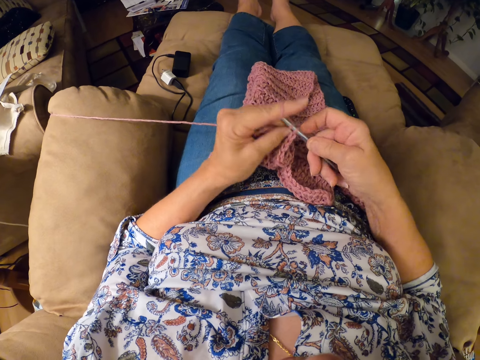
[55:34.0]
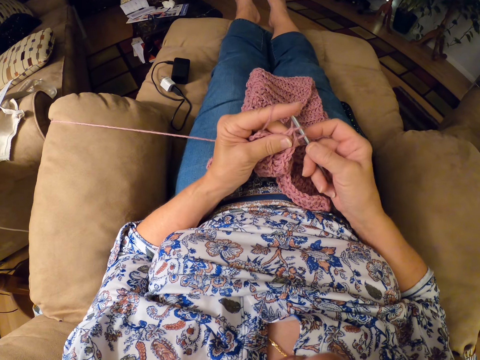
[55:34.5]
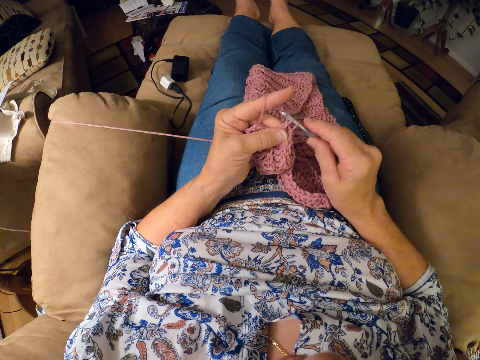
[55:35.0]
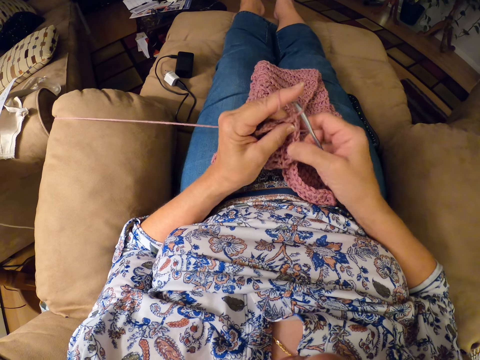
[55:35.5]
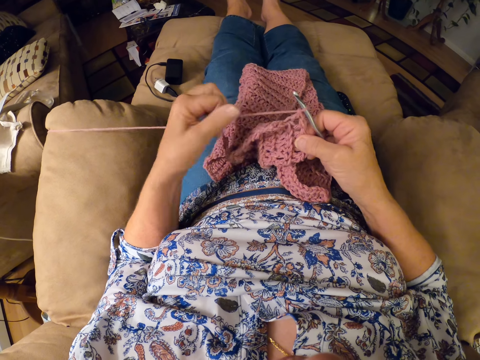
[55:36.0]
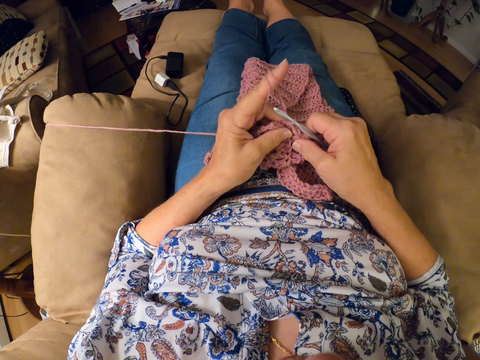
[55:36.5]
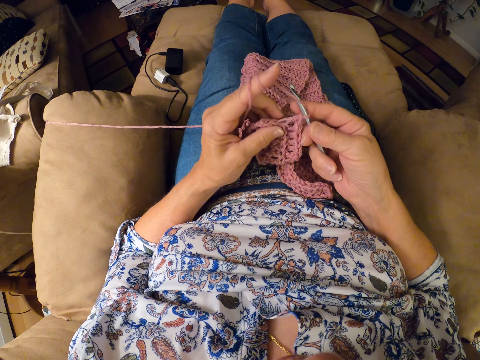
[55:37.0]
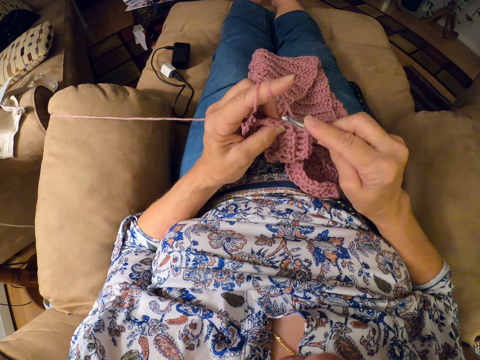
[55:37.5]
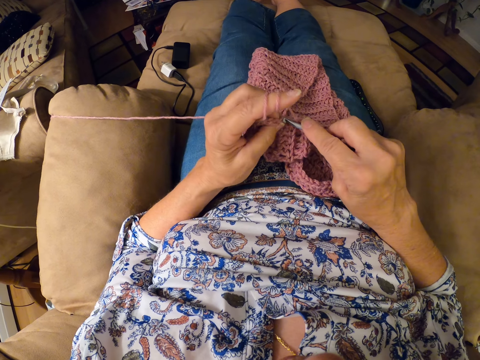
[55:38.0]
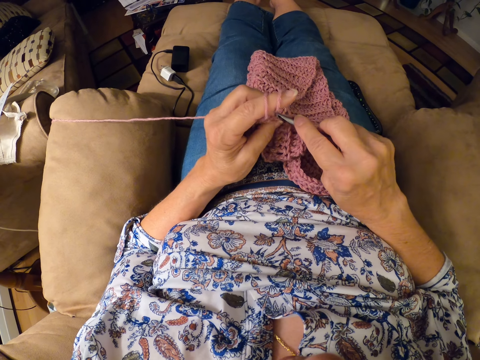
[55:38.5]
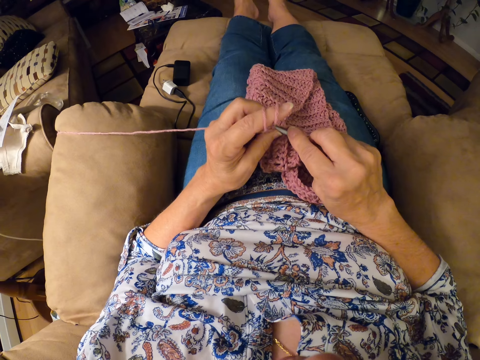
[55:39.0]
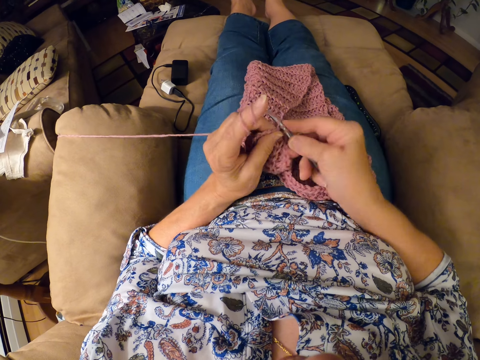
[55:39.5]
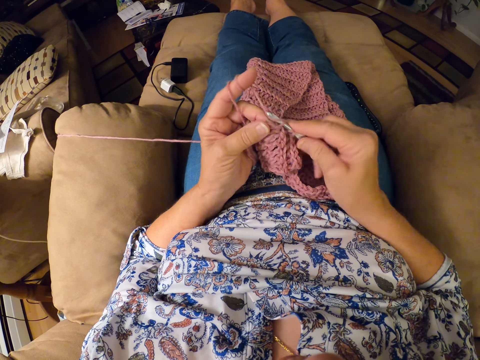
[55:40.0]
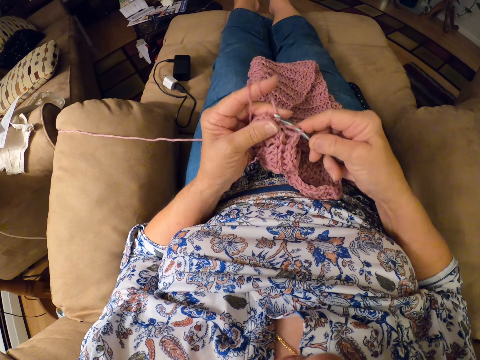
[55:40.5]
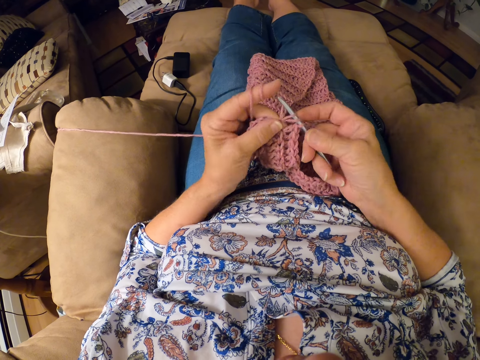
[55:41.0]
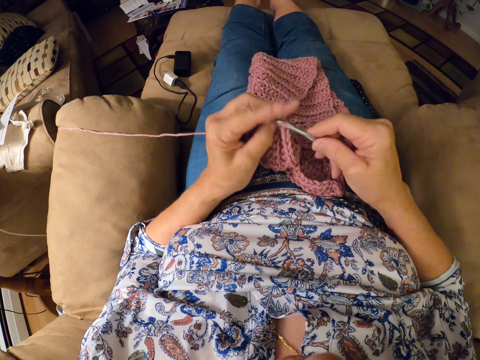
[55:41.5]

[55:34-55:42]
The camera wearer rolls the crochet thread in the left hand finger. They knit the cloth.

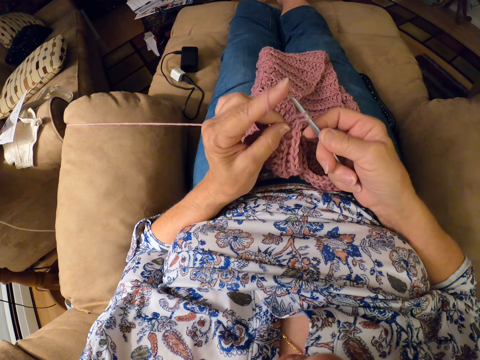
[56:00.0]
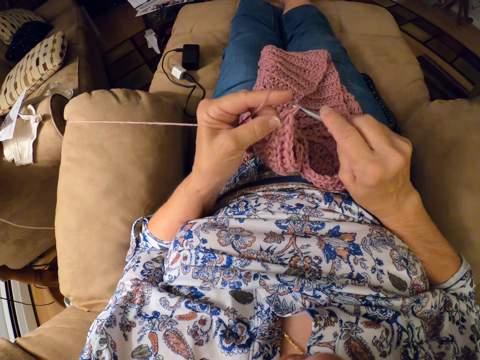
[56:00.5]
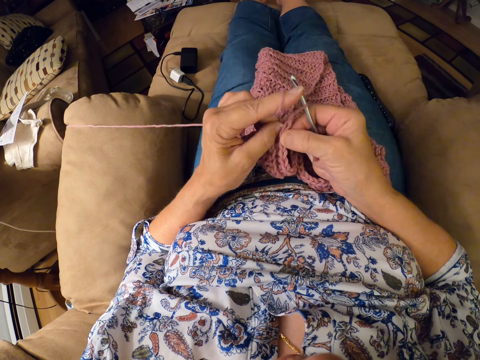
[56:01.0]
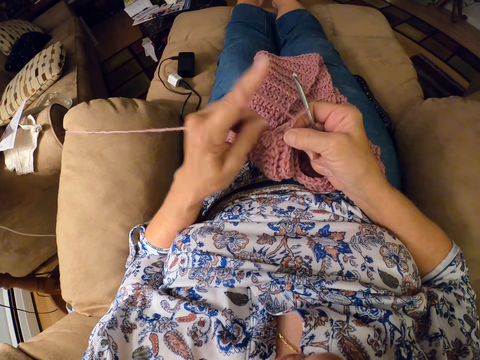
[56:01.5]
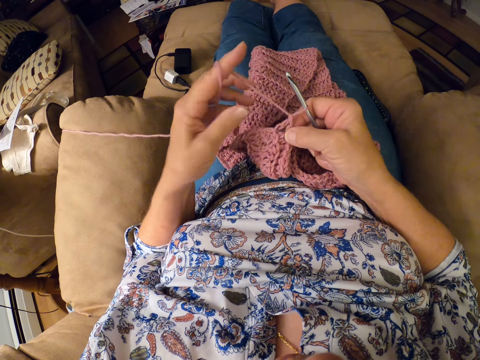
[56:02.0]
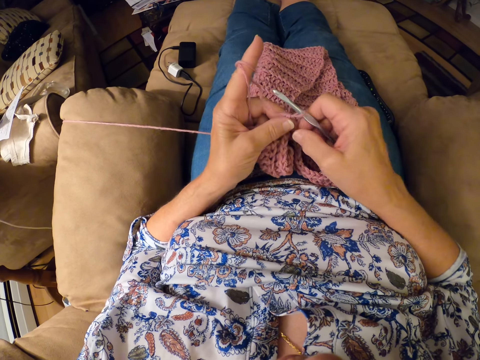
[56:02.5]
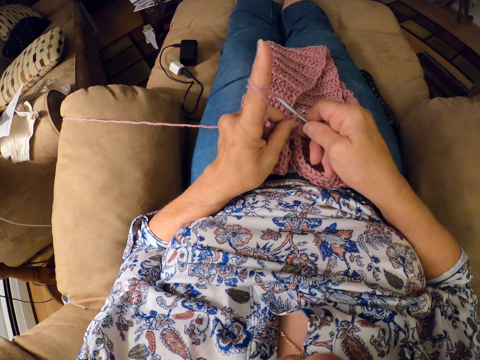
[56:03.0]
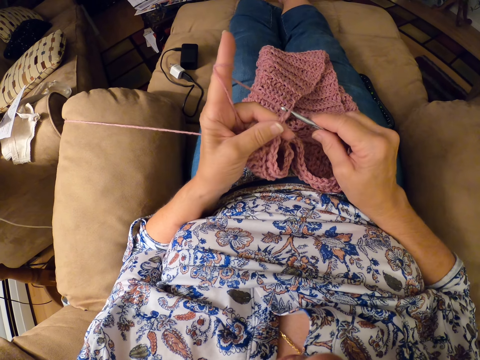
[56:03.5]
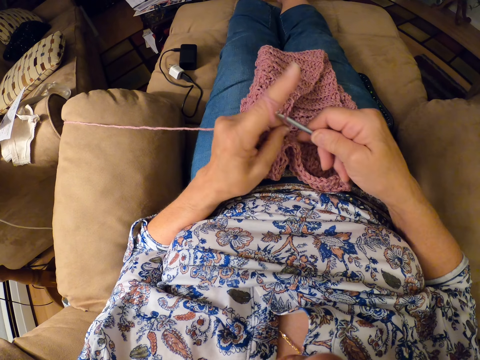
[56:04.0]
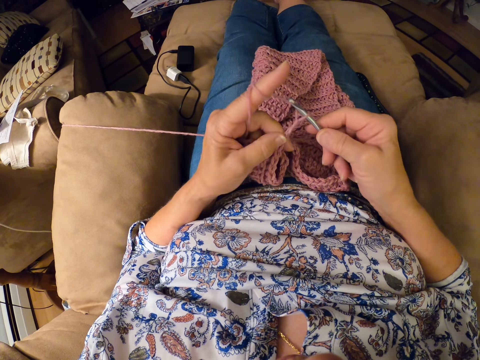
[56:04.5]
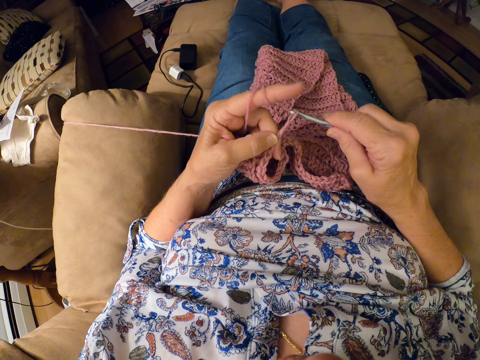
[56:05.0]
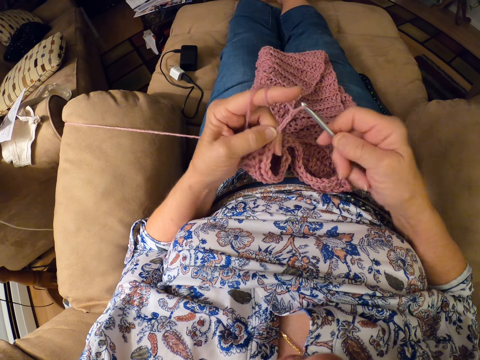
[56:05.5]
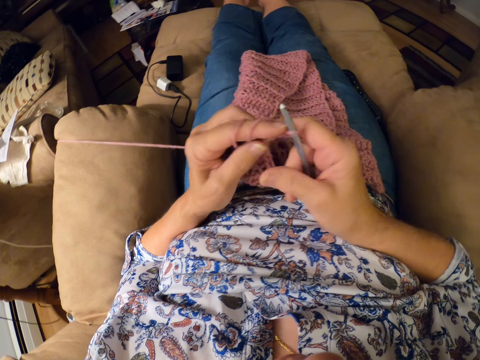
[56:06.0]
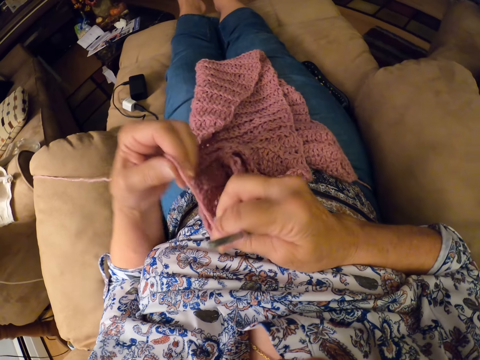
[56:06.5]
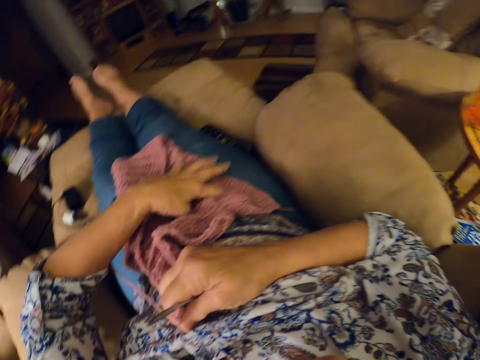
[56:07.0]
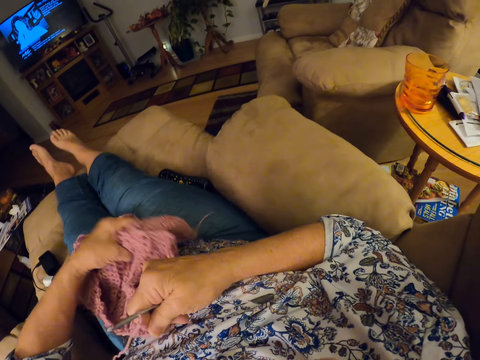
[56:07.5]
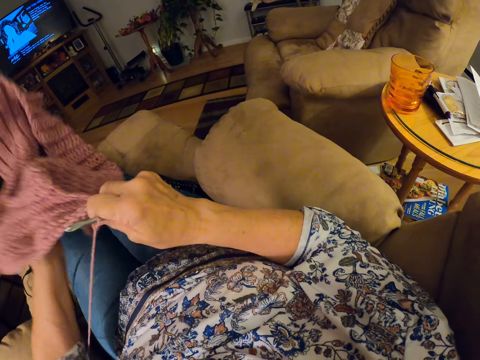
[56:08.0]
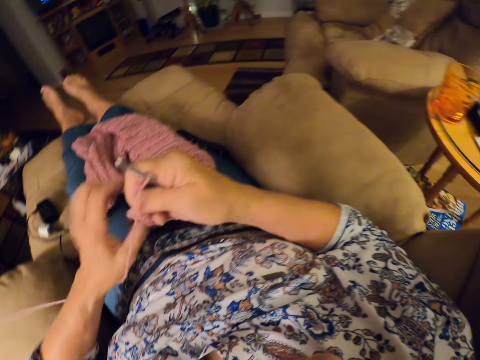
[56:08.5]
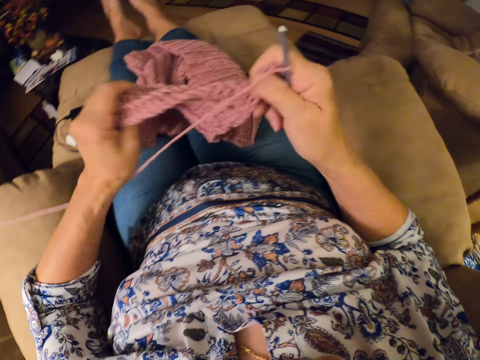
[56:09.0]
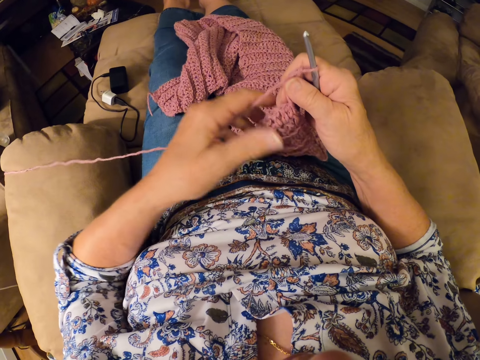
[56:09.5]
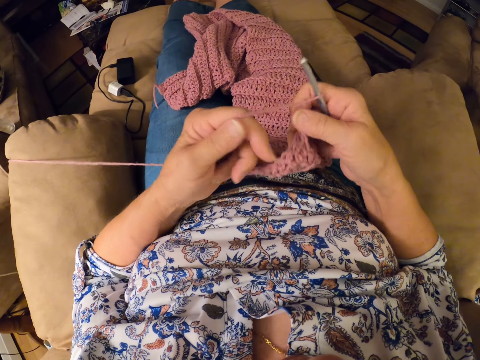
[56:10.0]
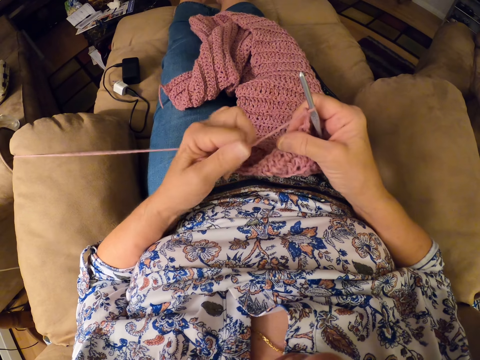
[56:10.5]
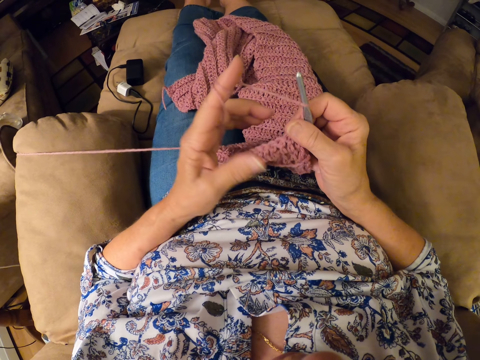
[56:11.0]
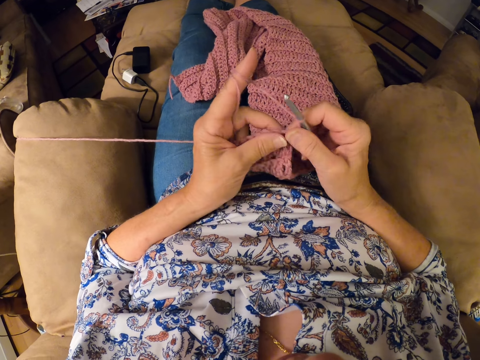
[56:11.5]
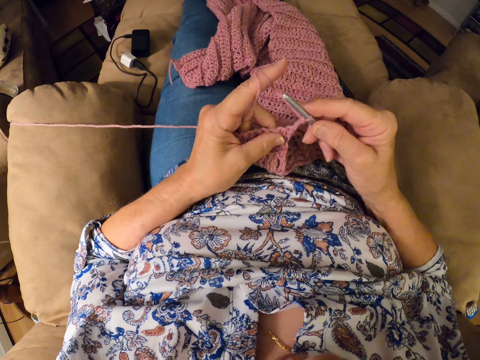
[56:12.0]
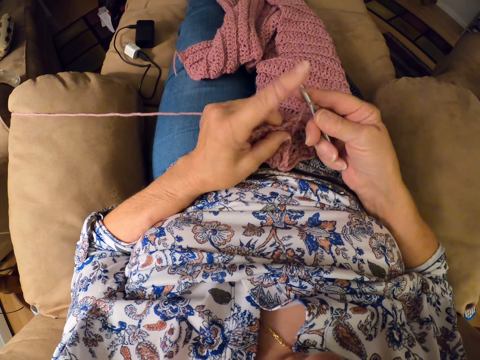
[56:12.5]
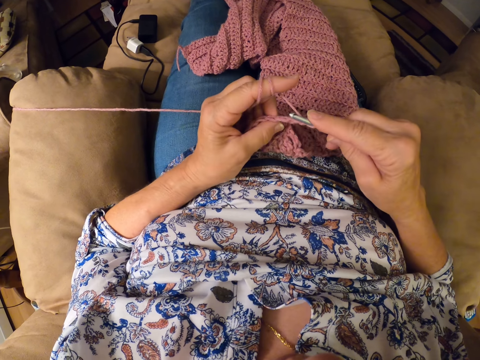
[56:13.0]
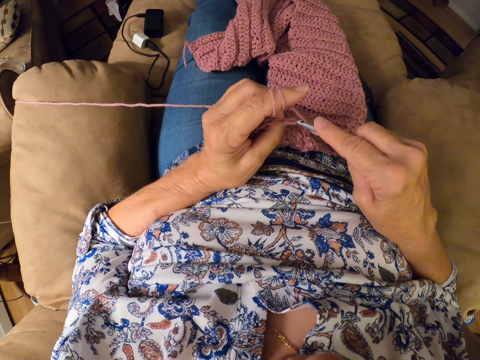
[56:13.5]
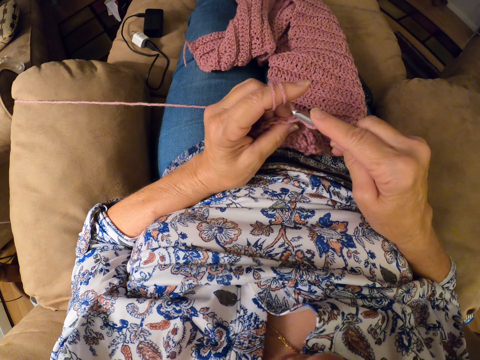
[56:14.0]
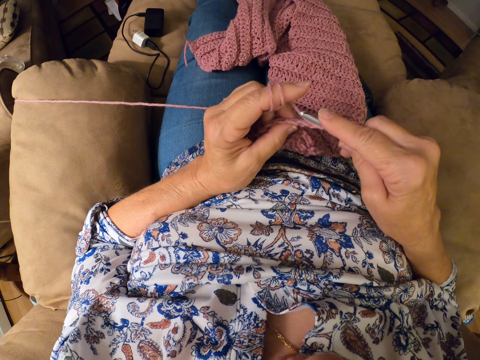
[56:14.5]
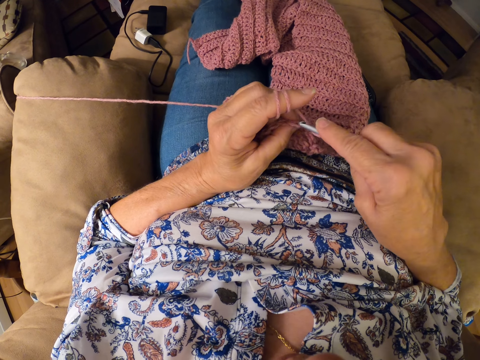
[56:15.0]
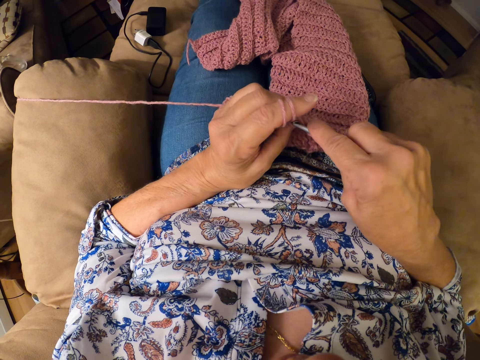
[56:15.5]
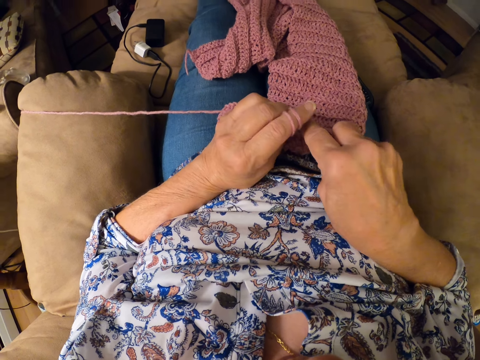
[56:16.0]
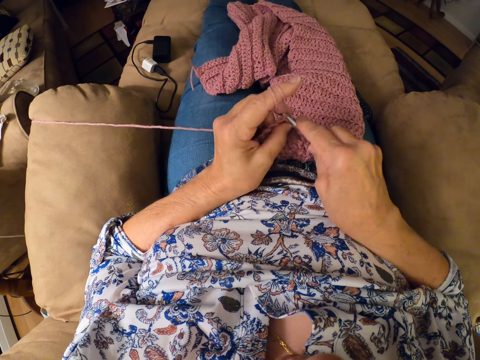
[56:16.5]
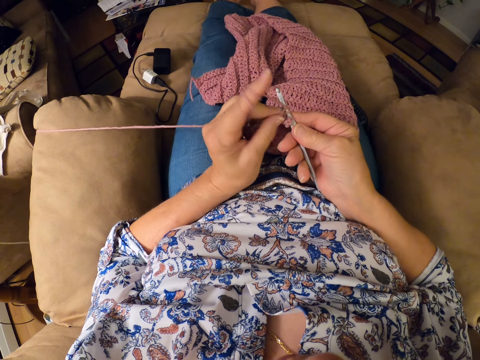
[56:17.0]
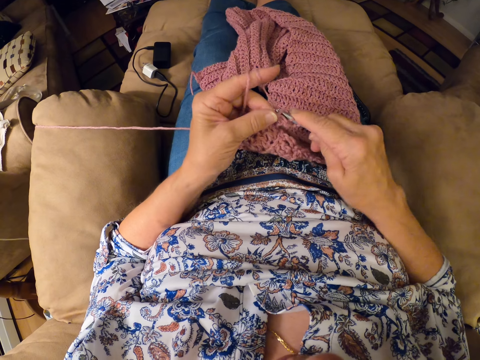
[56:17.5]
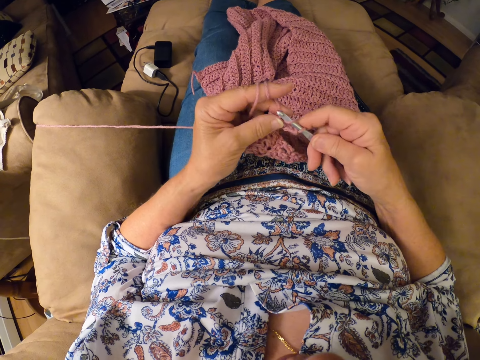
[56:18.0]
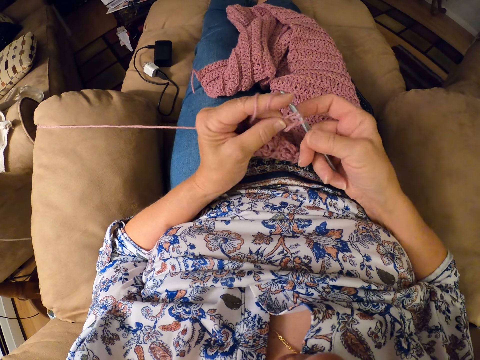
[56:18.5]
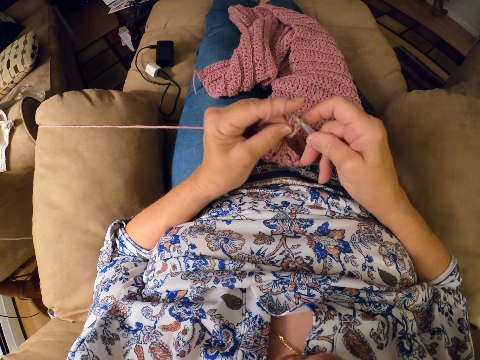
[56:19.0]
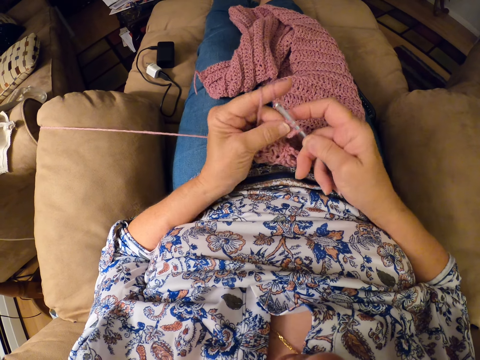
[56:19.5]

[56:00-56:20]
The camera wearer rolls the crochet thread in the left hand finger. She knits the cloth. She releases the yarn from her left index finger. She raises the crochet from her lap. She turns the cloth with the left hand. She drops the crochet on her lap. She adjusts the crochet. She stretches the cloth. She rolls the yarn on her left index finger. She crochets the yarn with the crochet hook.
